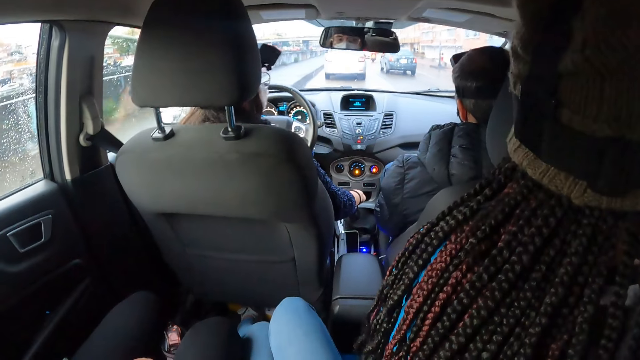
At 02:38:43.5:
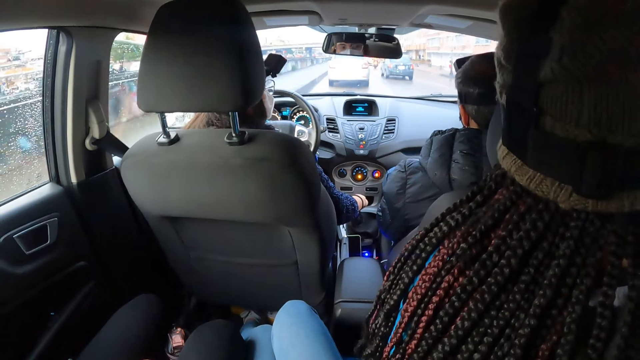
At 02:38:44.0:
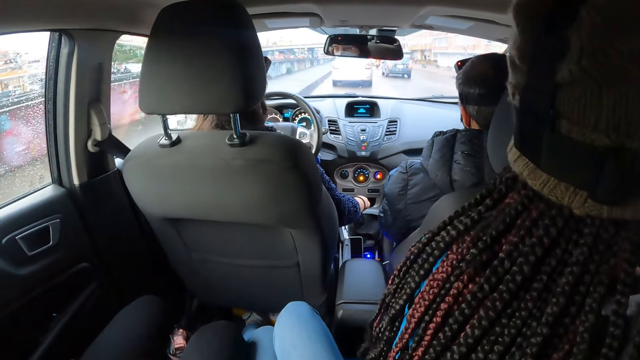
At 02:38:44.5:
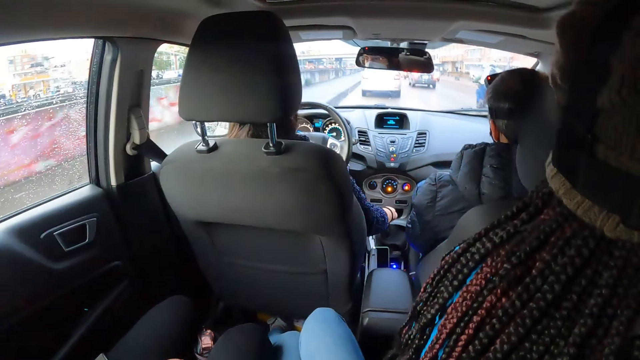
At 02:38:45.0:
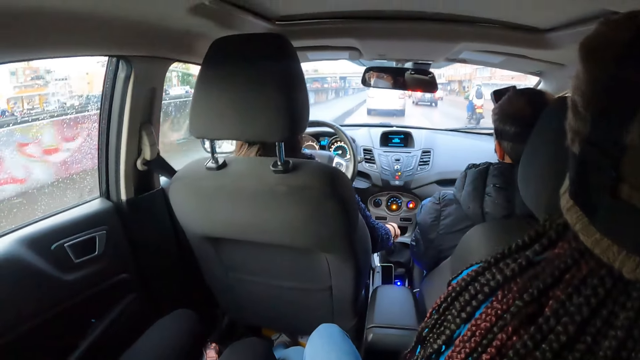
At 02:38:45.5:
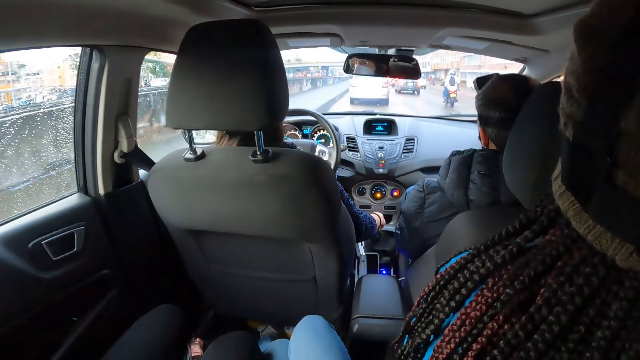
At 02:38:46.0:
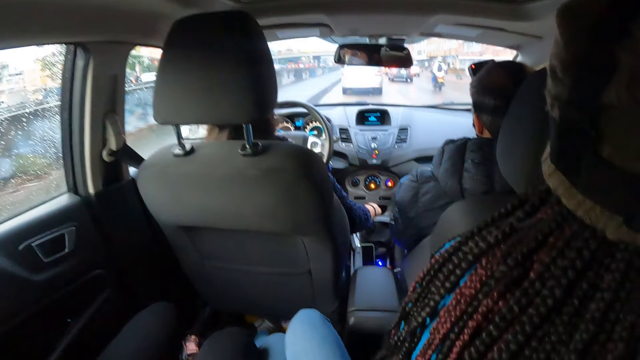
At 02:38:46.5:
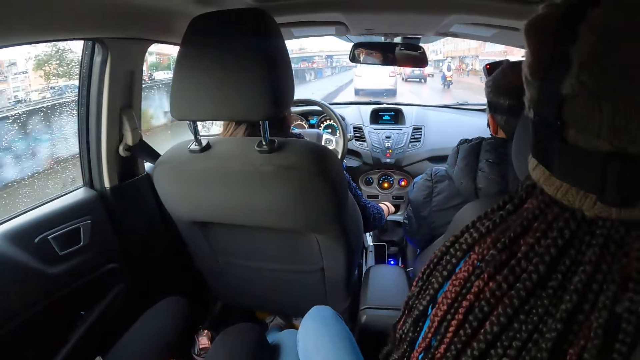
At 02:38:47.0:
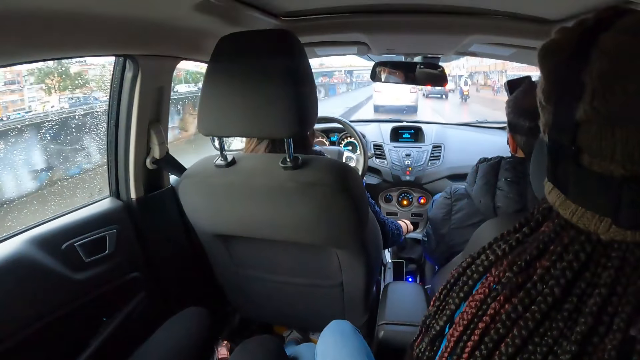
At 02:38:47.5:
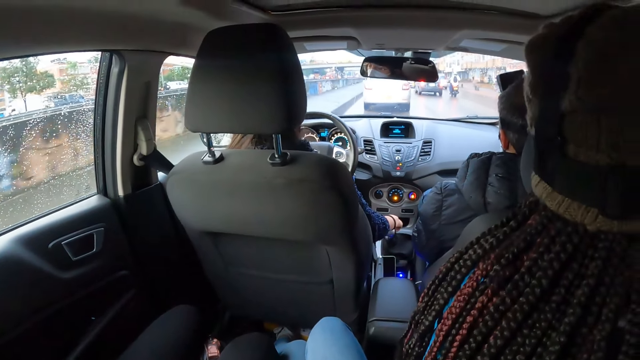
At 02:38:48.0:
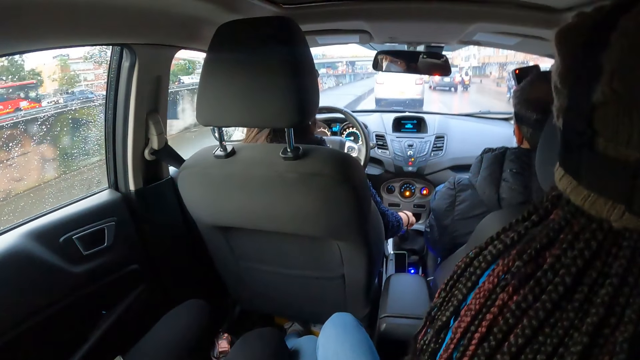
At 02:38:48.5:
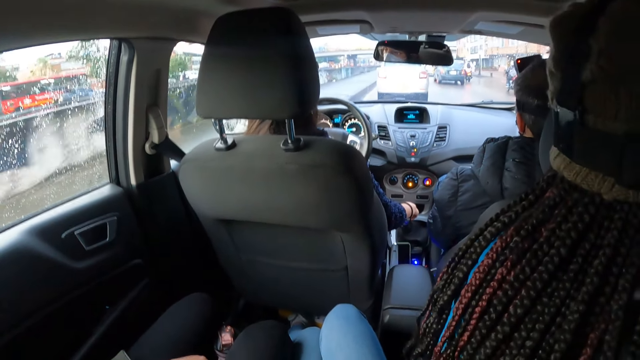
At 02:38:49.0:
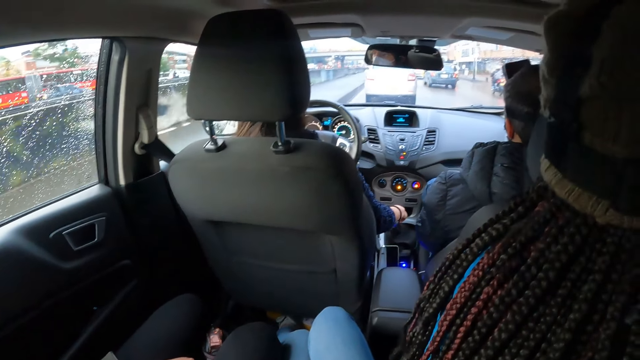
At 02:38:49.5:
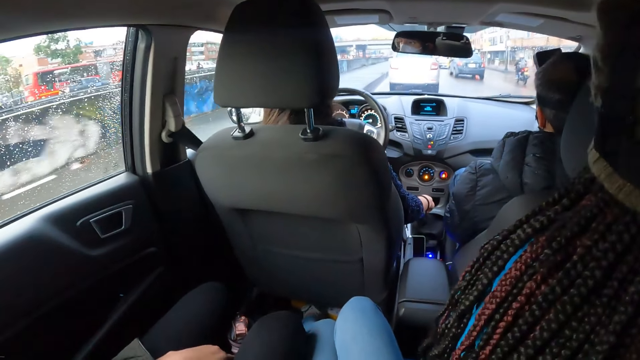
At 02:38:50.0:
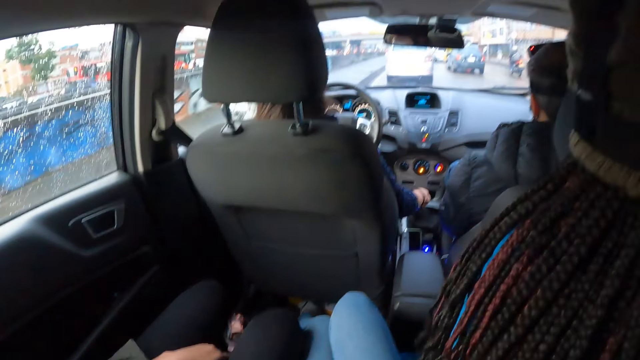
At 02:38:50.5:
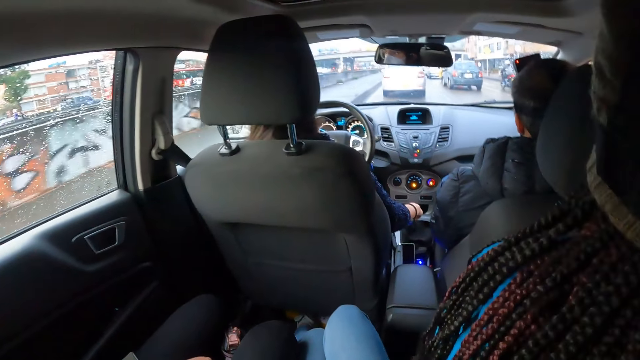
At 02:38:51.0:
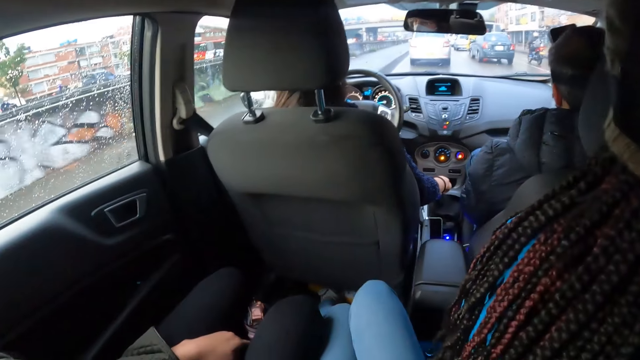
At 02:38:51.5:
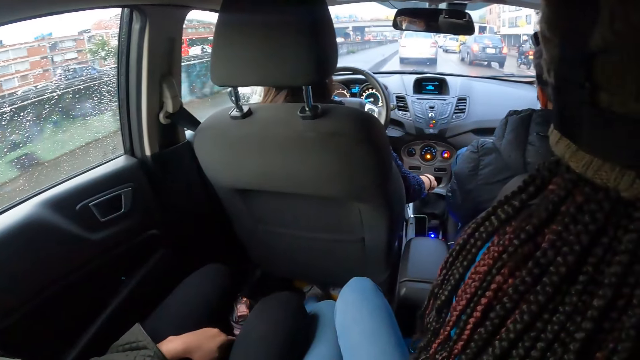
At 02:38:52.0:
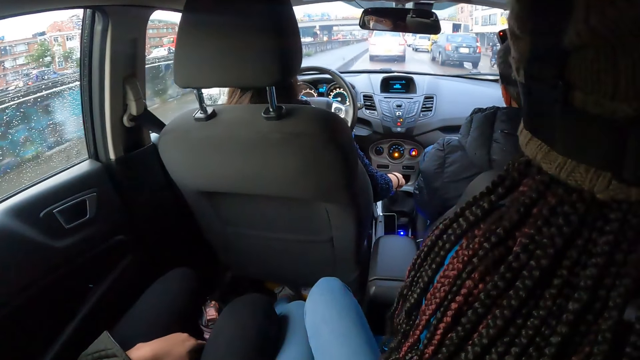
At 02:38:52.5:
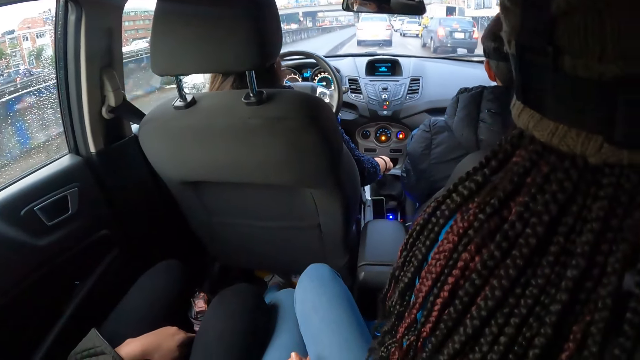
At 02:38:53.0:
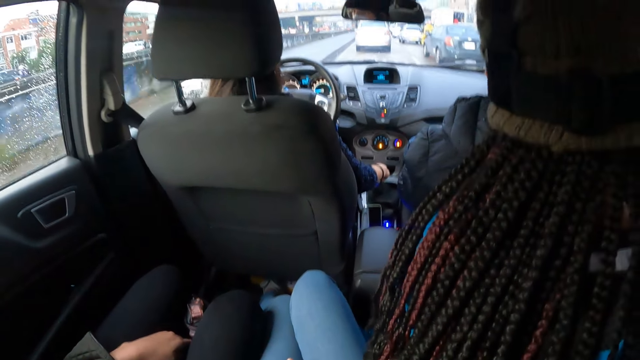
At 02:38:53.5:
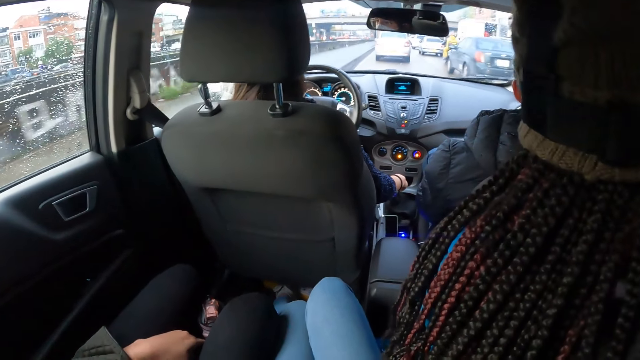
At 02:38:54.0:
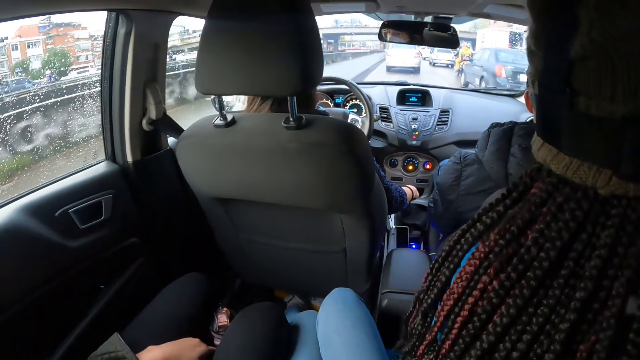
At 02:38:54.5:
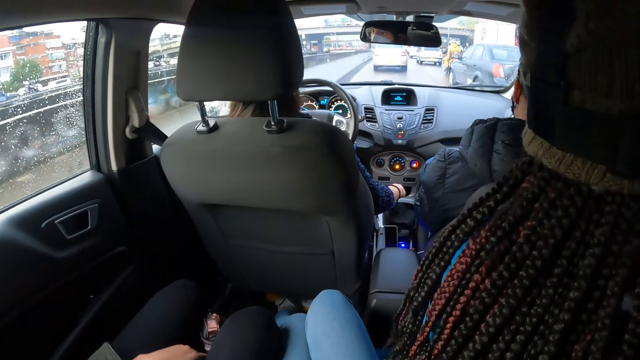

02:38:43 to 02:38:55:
A person looks aside, looks forward and drives the car.

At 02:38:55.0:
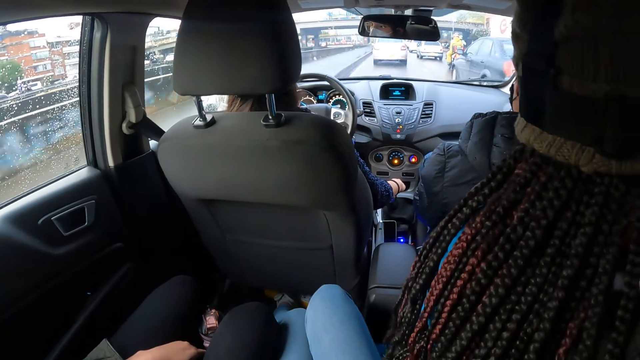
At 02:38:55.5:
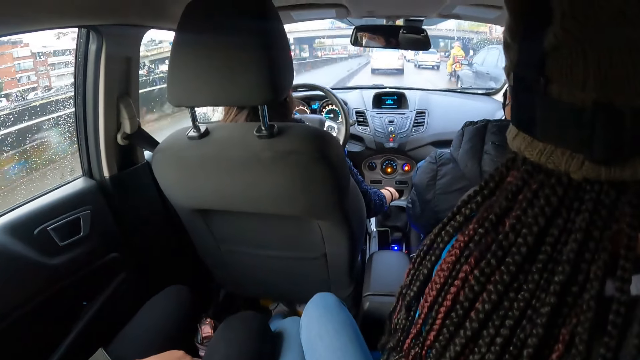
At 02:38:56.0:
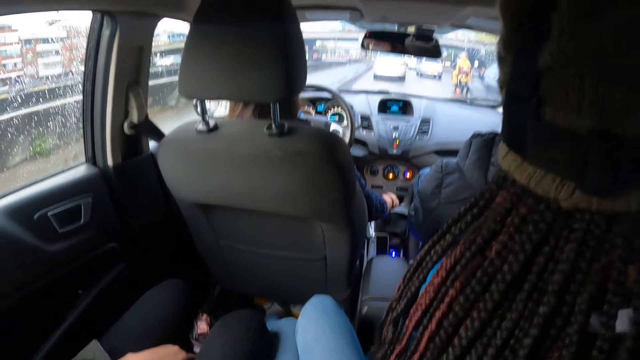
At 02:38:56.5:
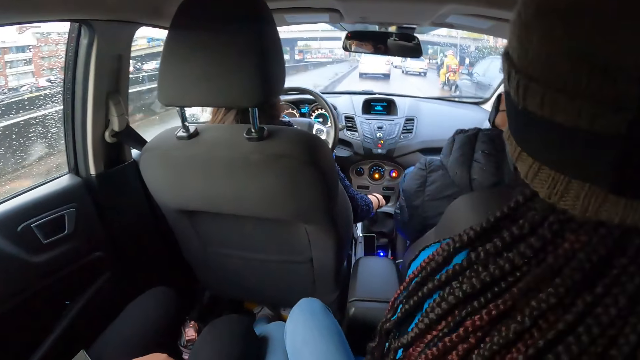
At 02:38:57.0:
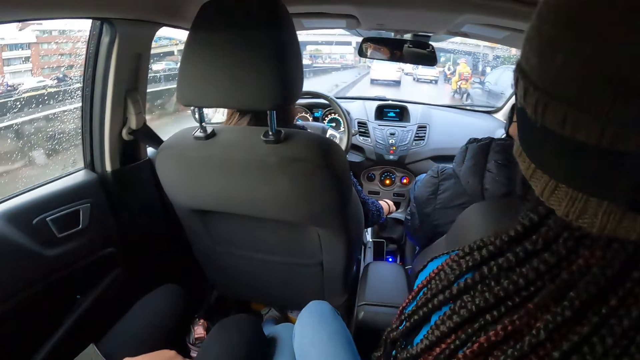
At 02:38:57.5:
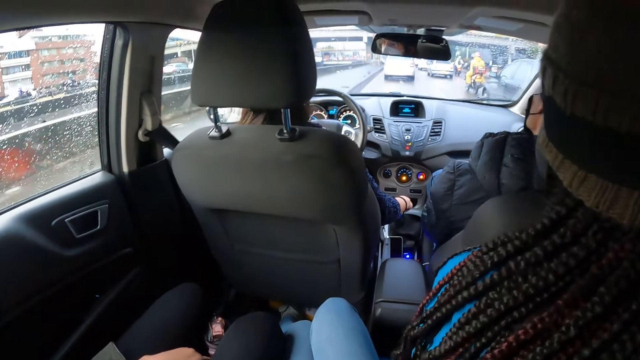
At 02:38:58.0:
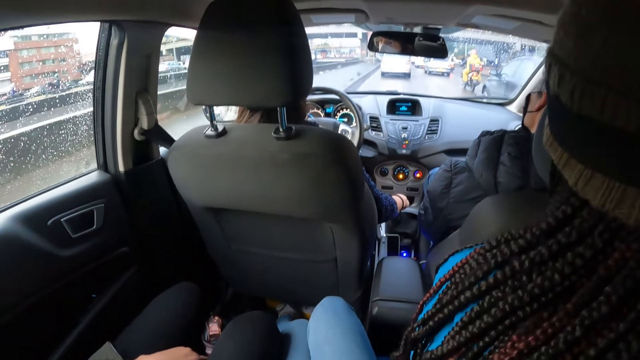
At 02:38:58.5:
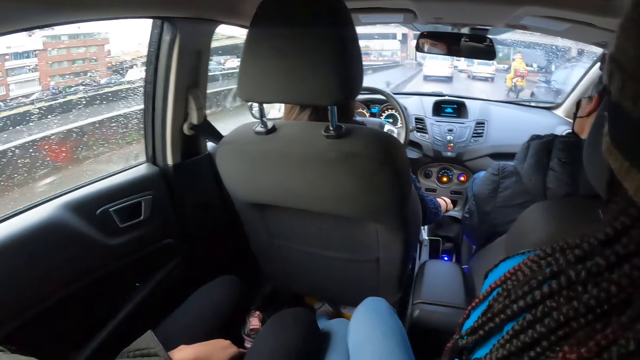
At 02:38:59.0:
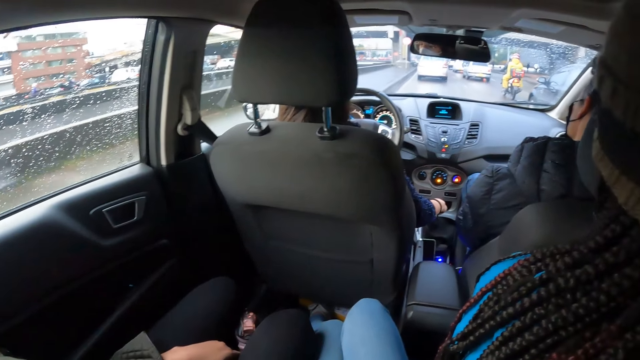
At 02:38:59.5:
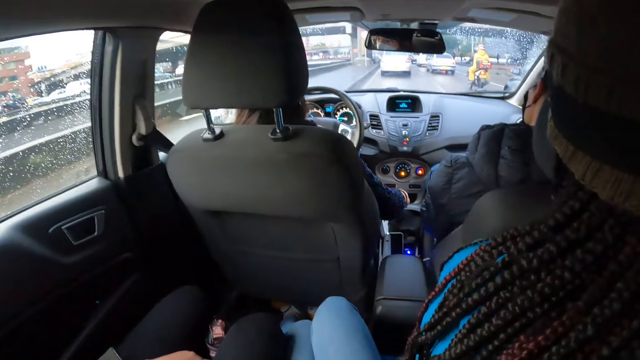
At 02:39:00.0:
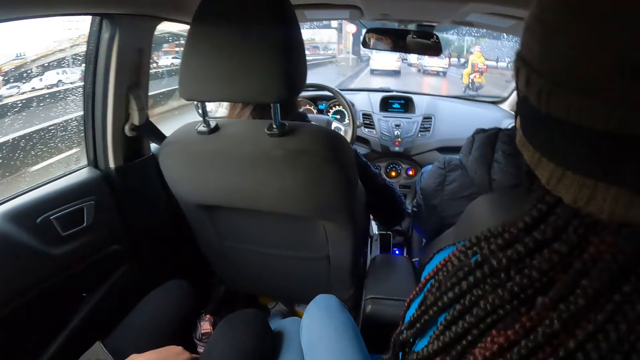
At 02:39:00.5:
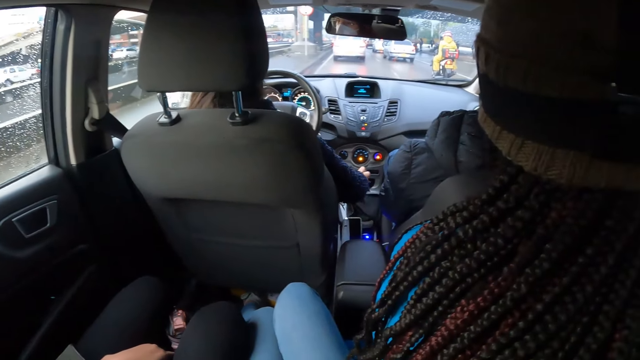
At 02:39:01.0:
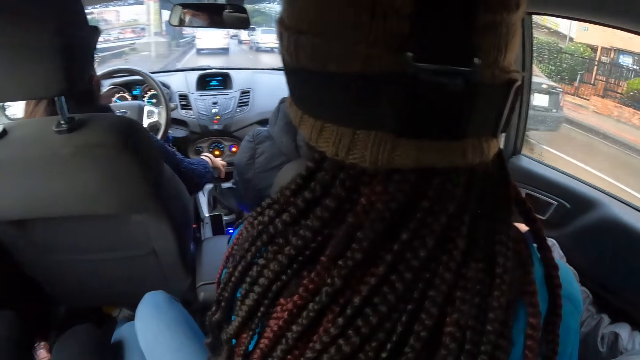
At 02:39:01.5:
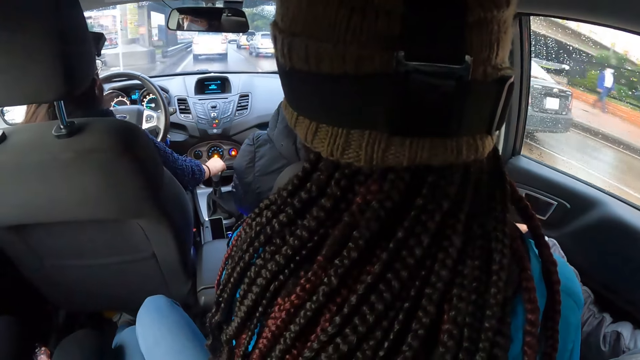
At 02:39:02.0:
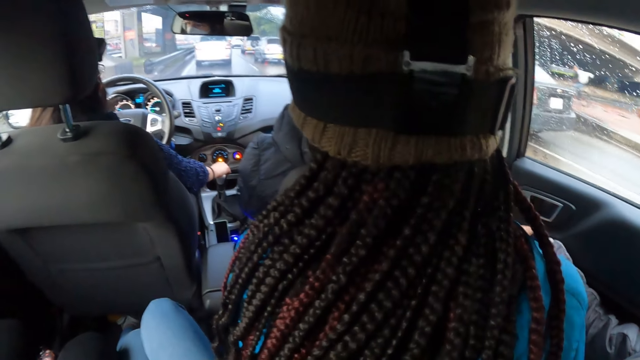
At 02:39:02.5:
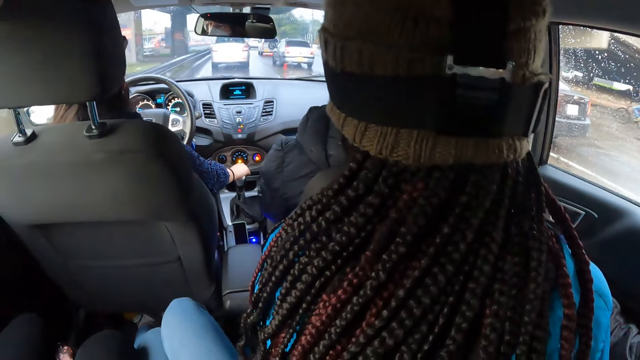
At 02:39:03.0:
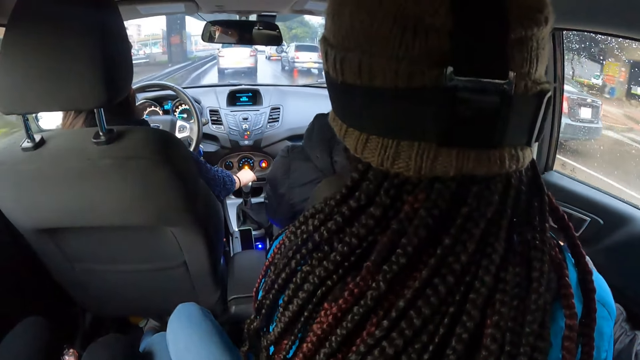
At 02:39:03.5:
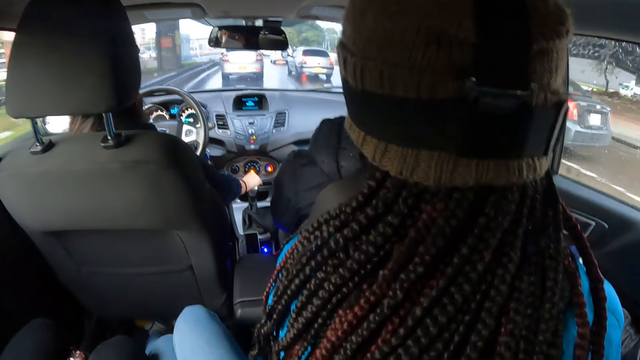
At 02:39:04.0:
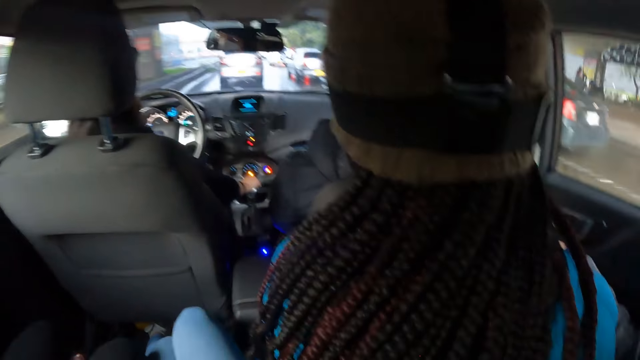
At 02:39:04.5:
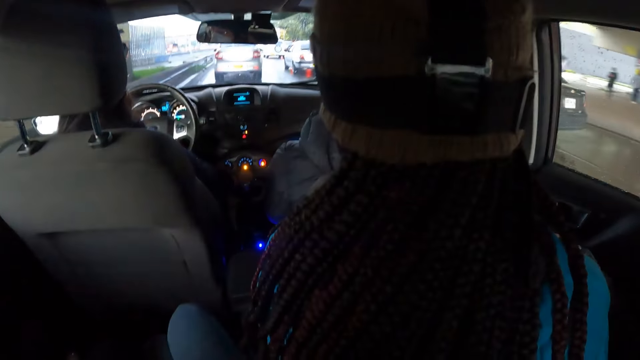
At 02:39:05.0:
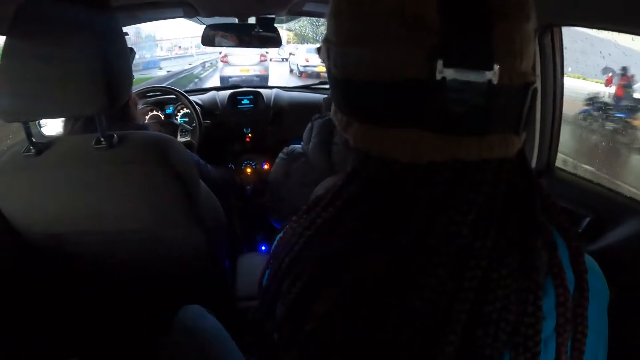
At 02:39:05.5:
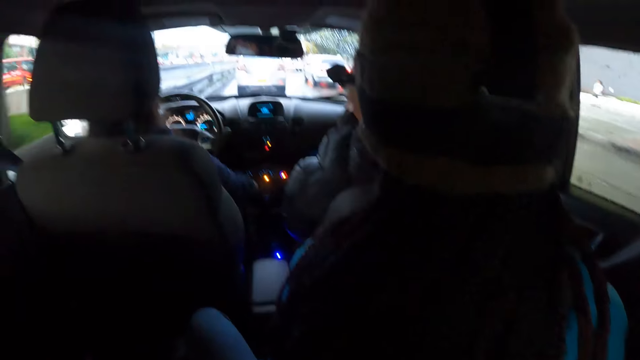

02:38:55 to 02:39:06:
The woman adjusts the gear of the car with her right hand. The camera wearer looks aside.
